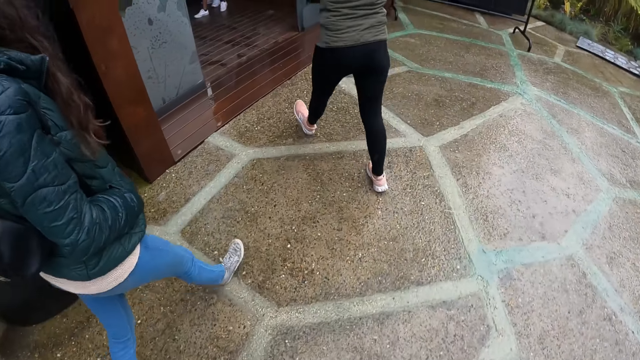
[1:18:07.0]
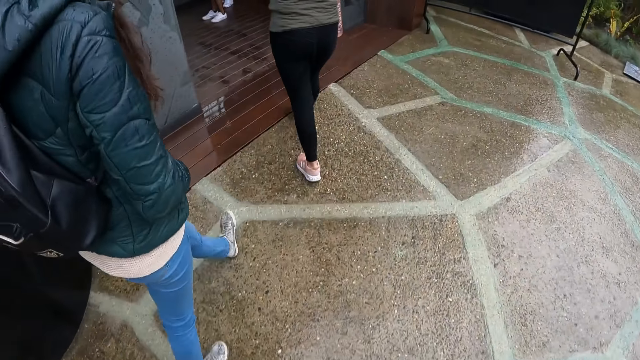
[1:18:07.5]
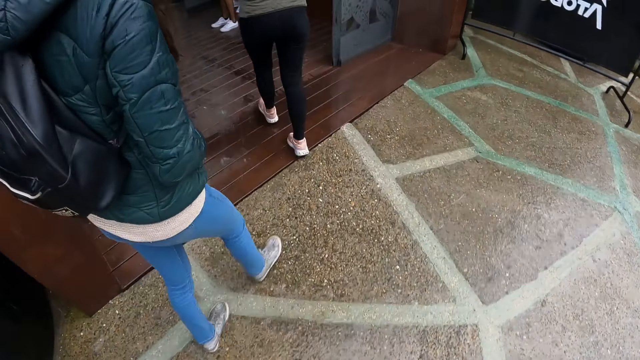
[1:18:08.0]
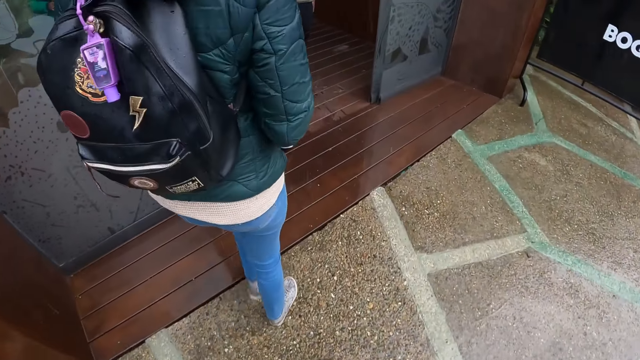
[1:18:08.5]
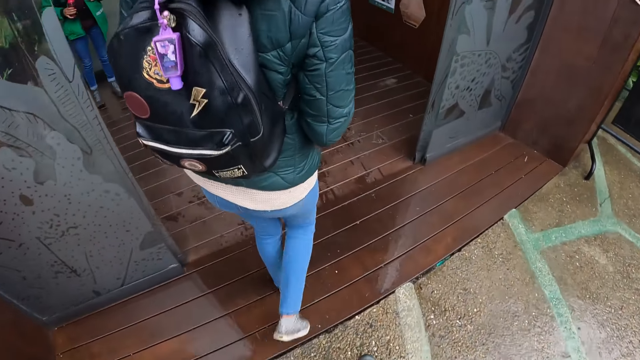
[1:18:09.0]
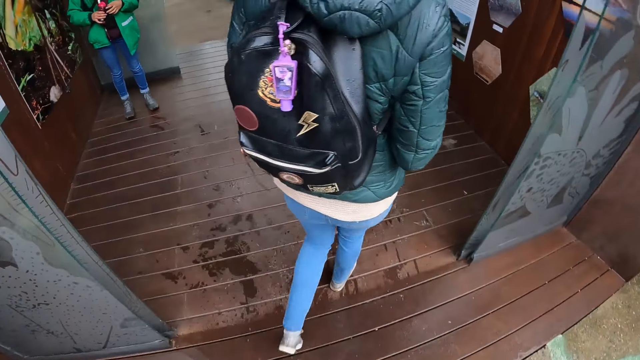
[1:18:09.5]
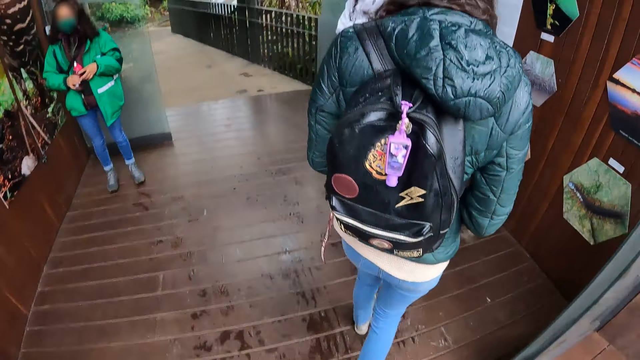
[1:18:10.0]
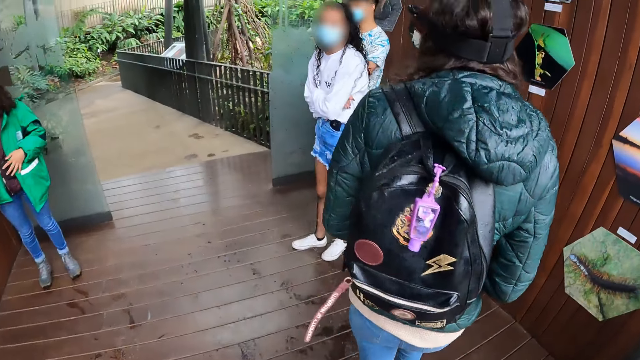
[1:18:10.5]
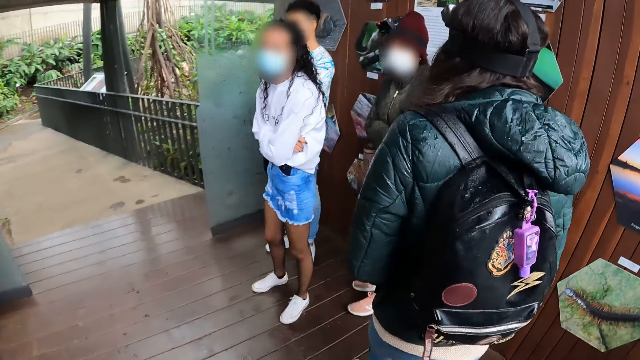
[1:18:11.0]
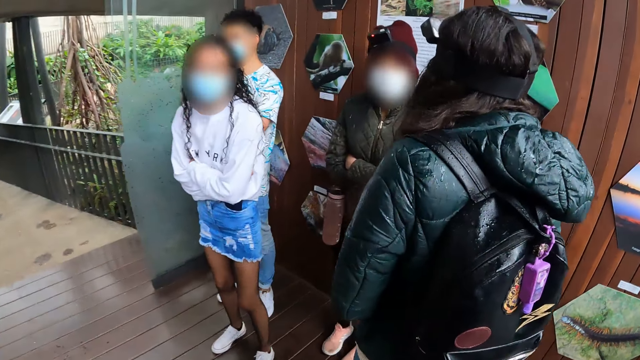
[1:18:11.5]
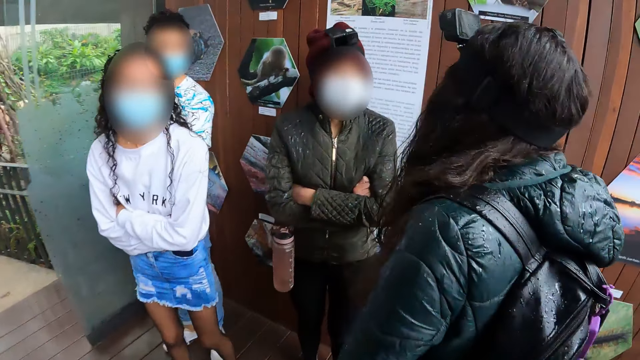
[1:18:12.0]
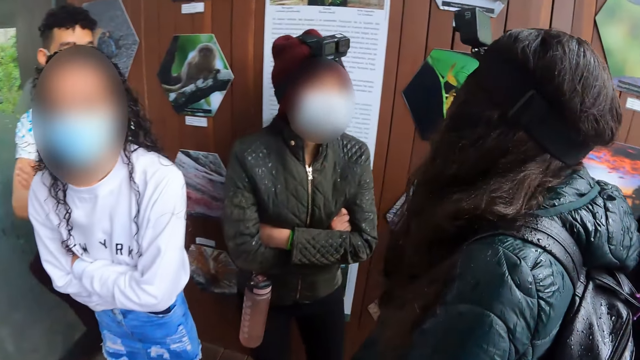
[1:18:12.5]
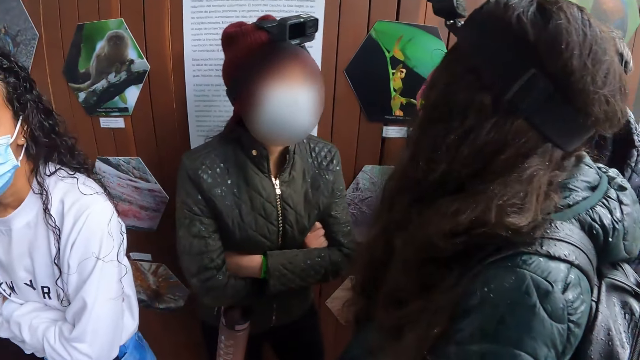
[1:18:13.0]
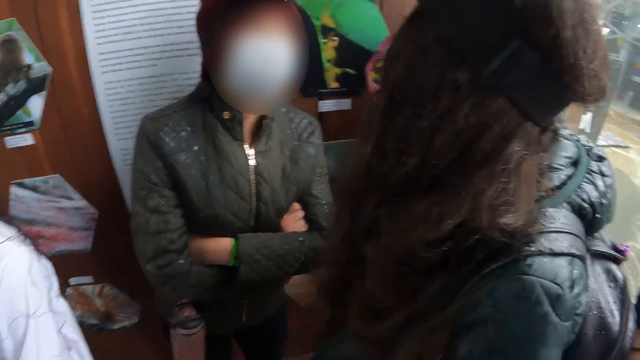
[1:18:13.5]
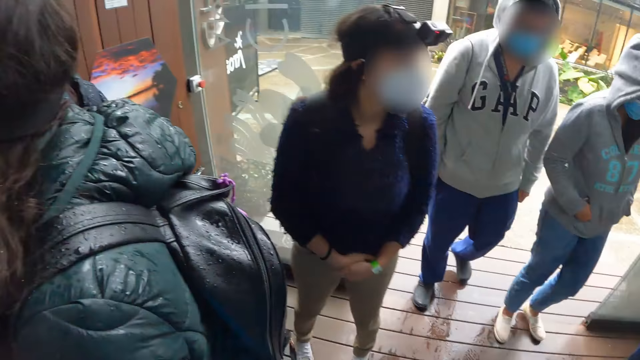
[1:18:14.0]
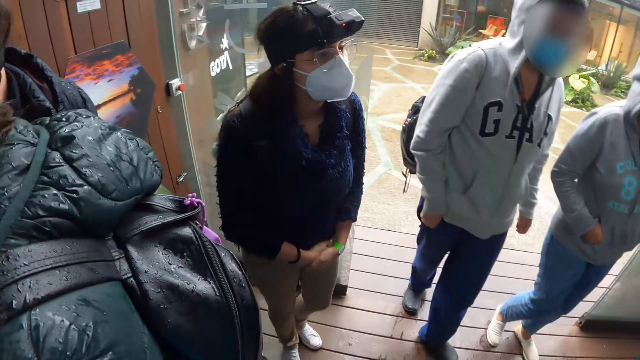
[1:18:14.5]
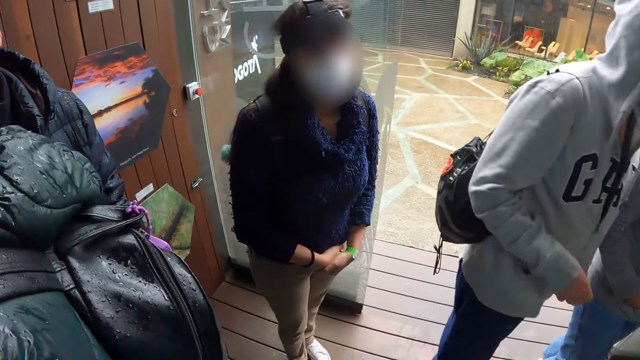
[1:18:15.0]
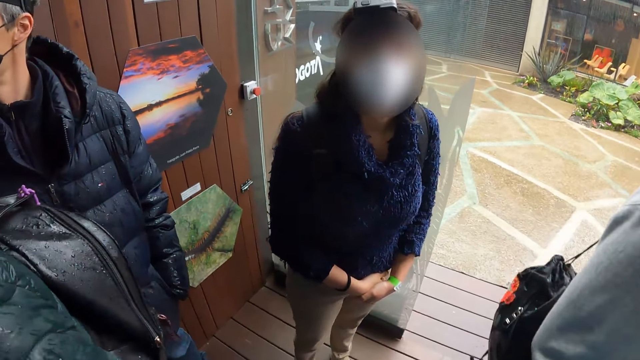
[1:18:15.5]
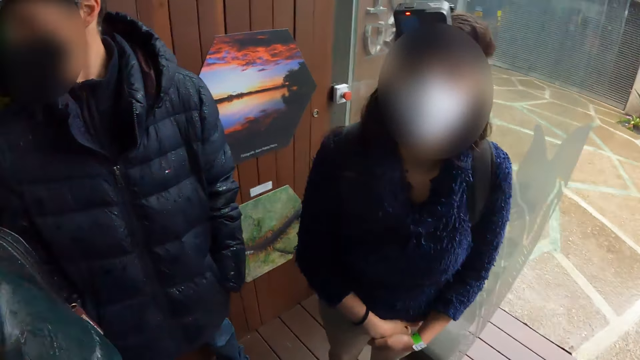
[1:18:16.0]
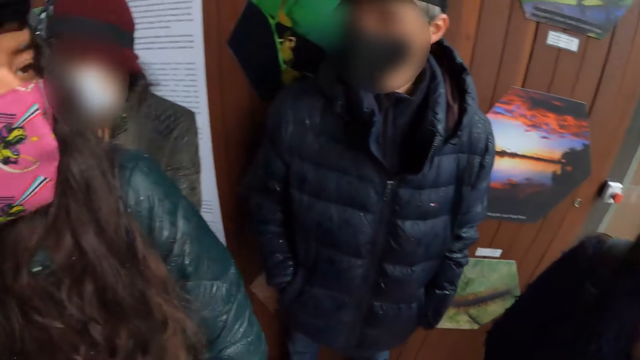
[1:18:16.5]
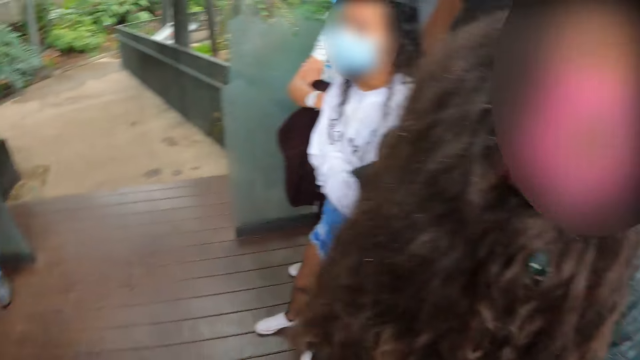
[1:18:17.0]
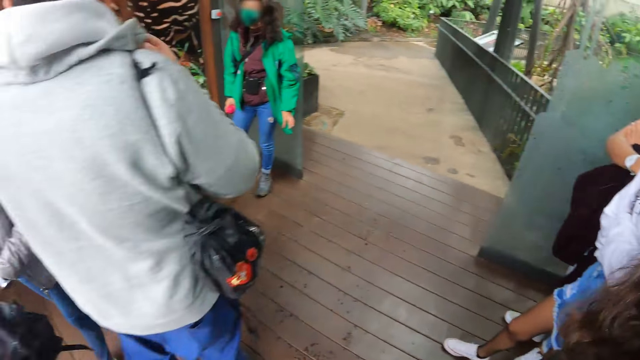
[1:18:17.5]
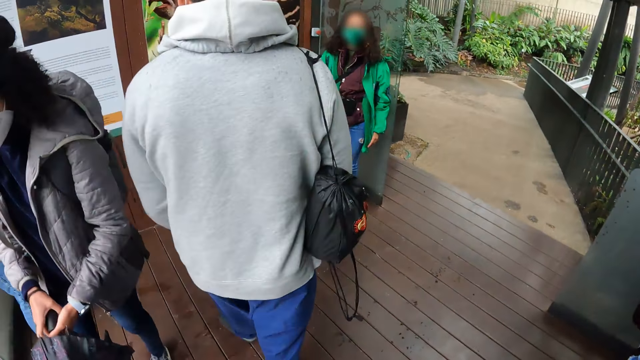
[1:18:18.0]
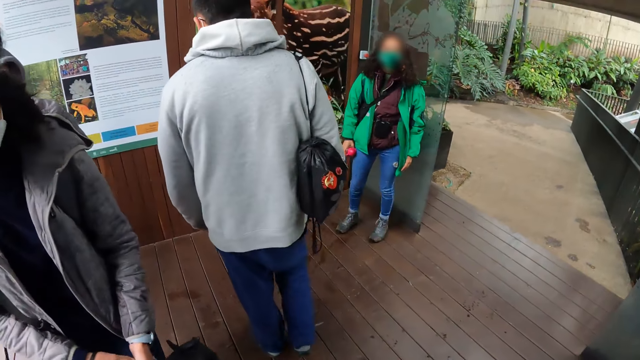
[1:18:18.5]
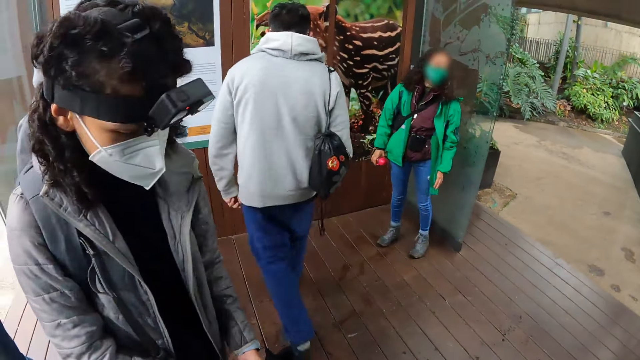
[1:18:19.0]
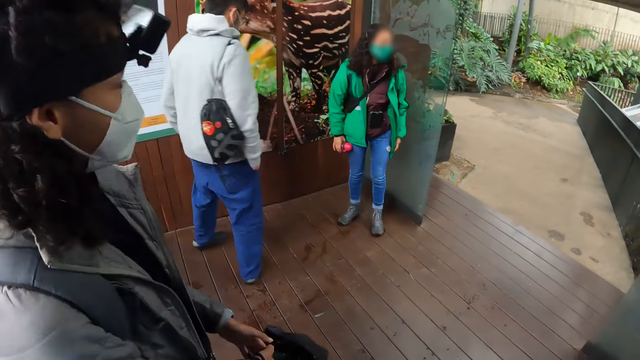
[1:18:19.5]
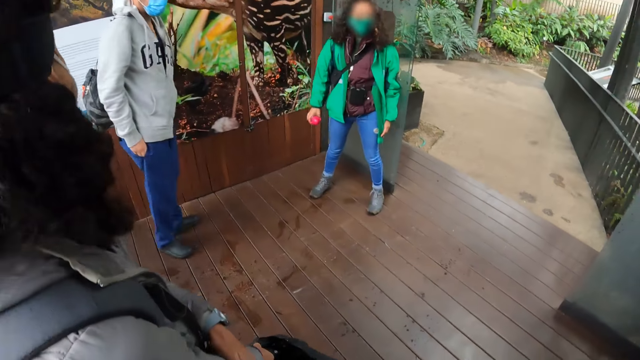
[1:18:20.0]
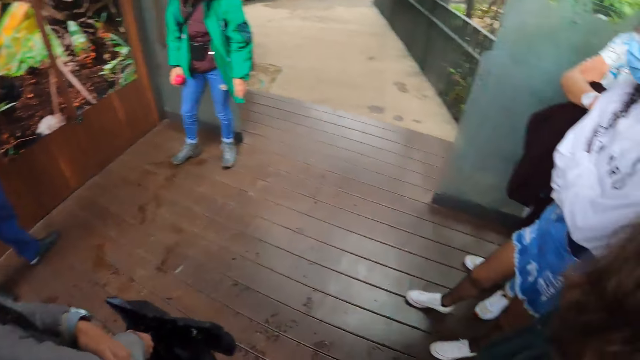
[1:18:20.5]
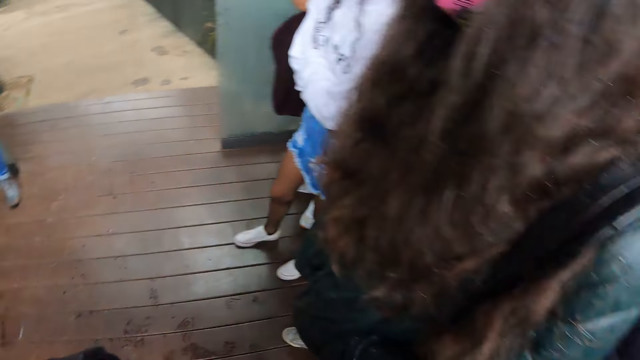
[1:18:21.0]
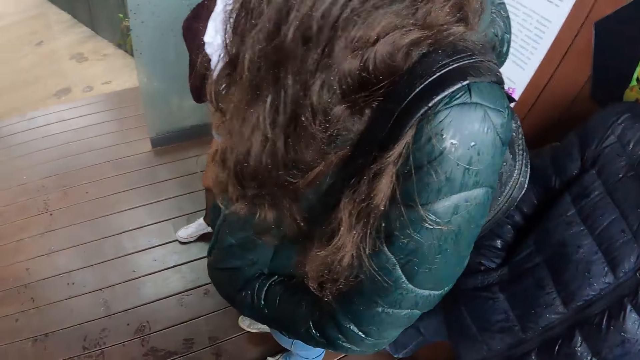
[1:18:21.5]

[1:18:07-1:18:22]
A woman holds a bottle in her right hand. The camera wearer walks into a building. They look around the compound.

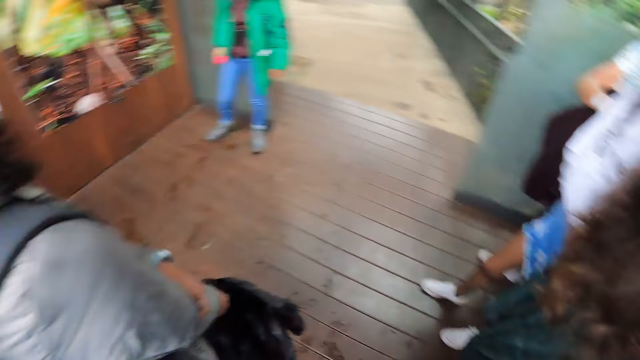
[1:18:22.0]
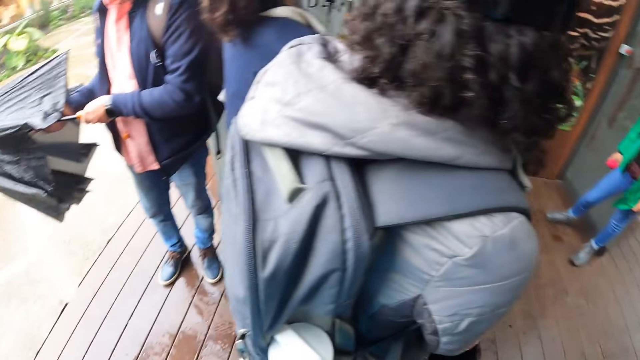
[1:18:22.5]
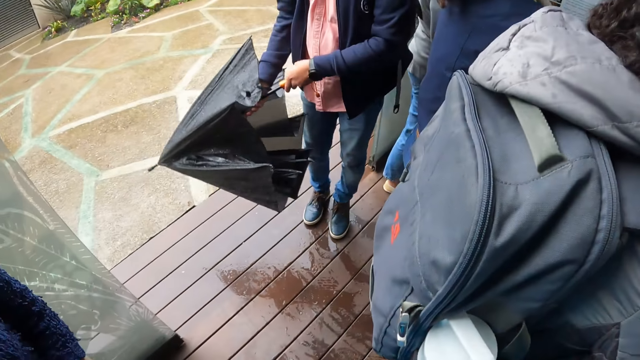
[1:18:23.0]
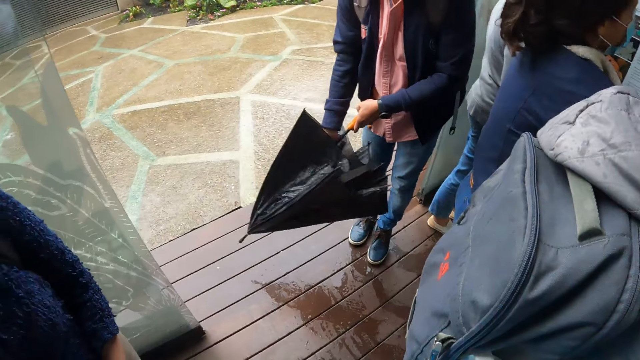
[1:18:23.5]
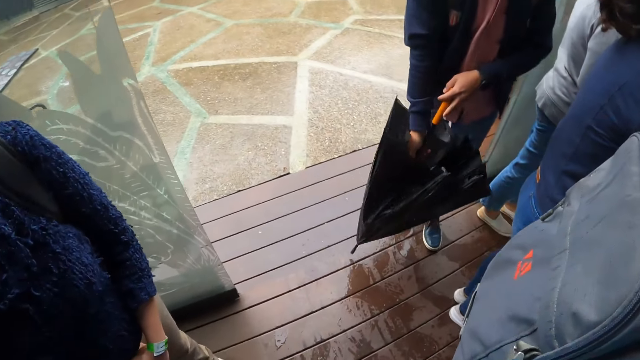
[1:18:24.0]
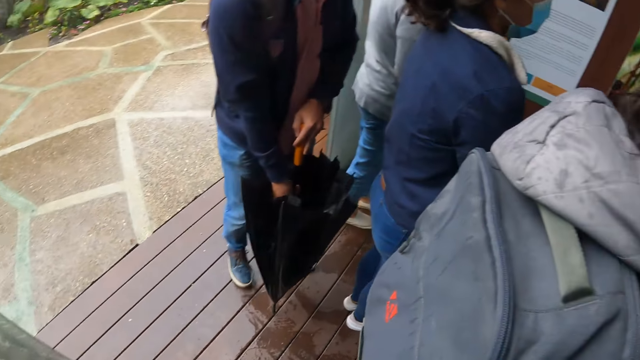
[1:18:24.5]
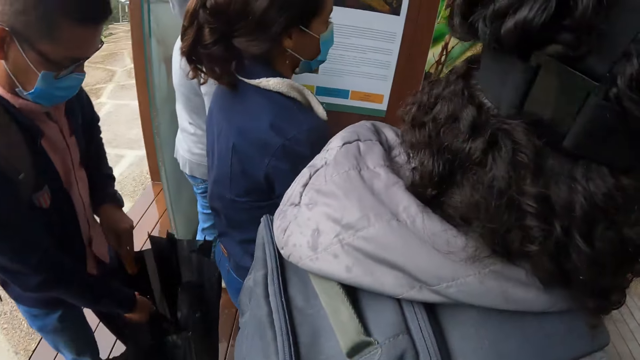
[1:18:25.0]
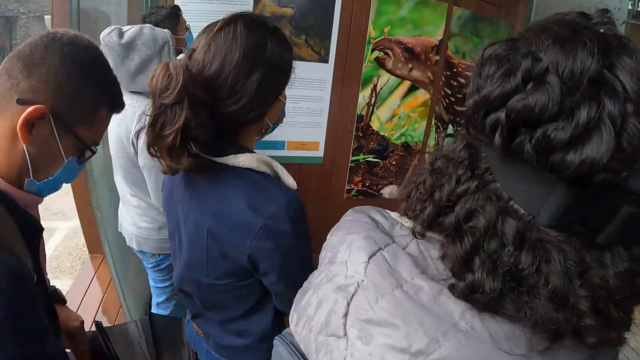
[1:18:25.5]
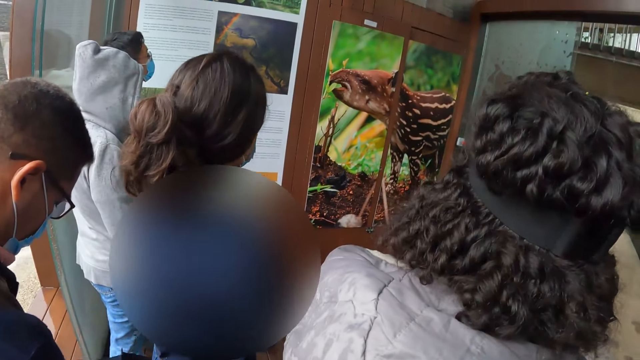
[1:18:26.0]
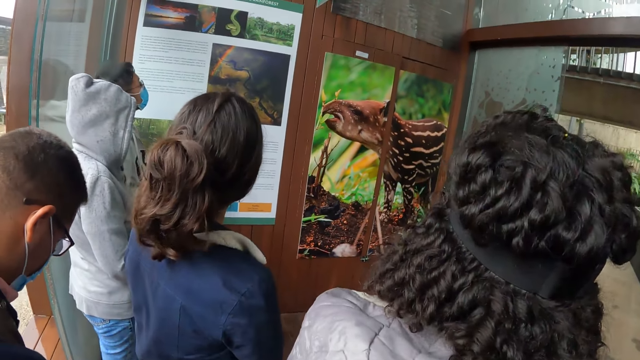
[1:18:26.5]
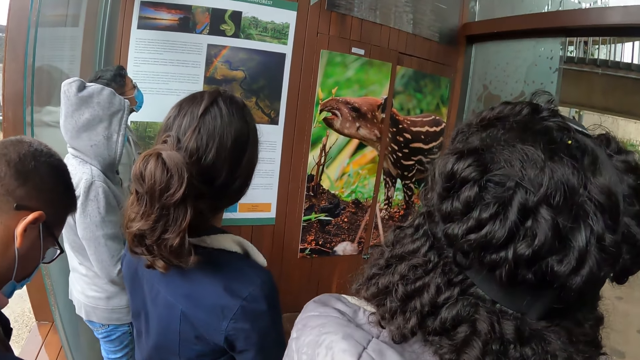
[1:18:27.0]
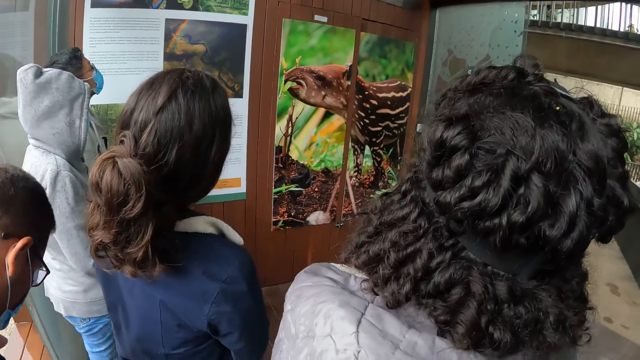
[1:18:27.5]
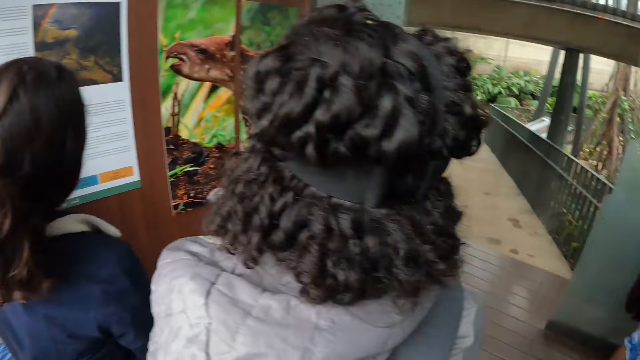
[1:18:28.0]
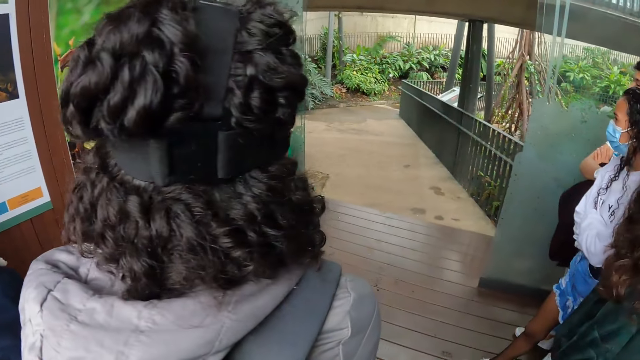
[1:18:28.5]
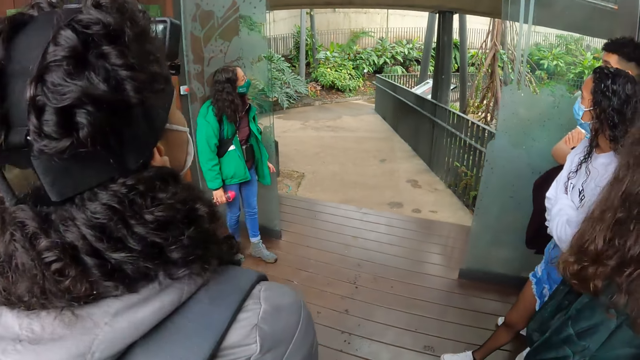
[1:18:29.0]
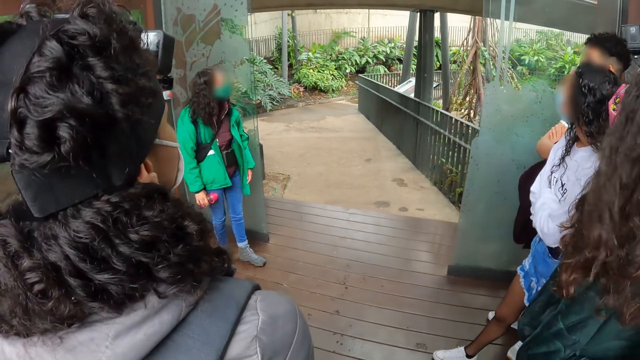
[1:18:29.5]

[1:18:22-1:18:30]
A woman holds an umbrella.
